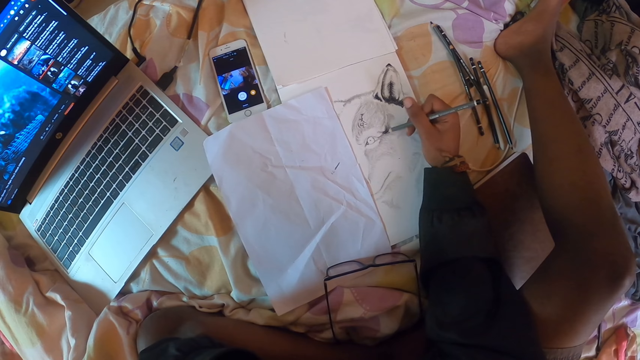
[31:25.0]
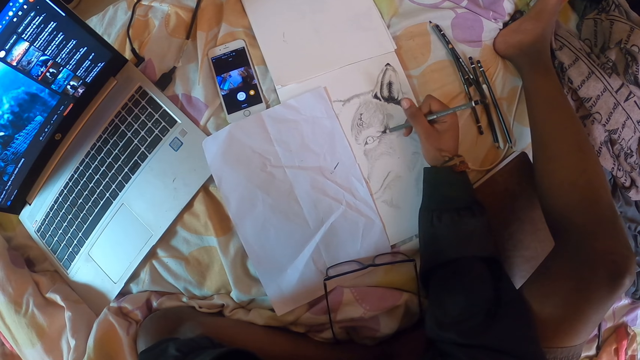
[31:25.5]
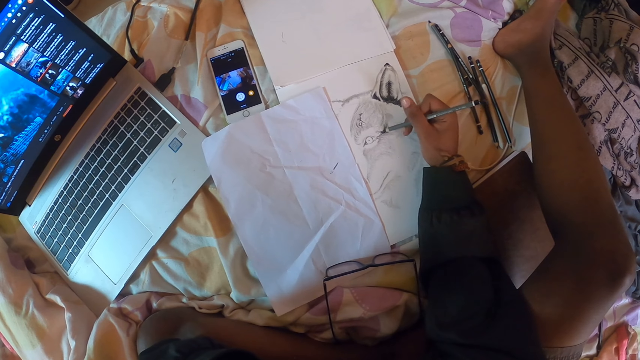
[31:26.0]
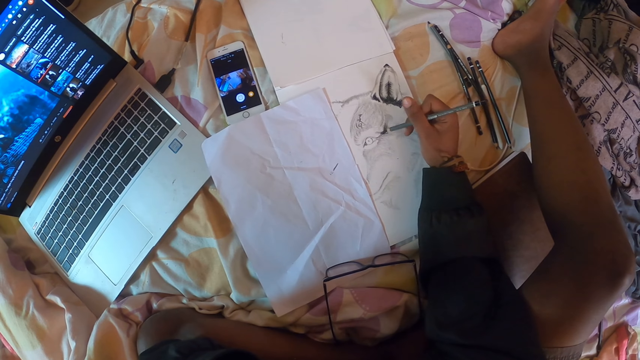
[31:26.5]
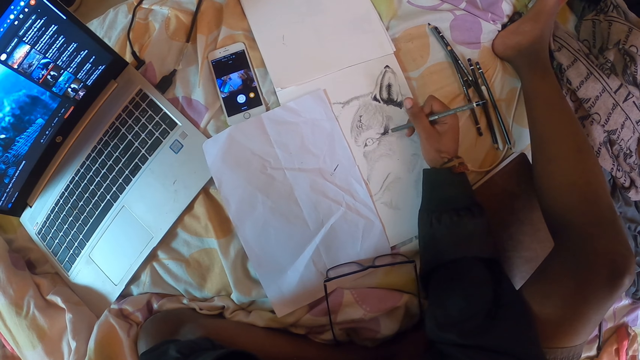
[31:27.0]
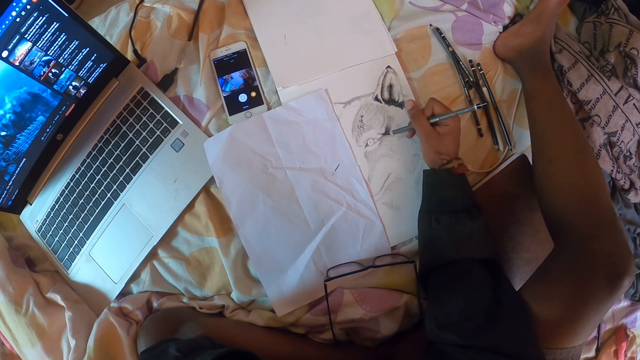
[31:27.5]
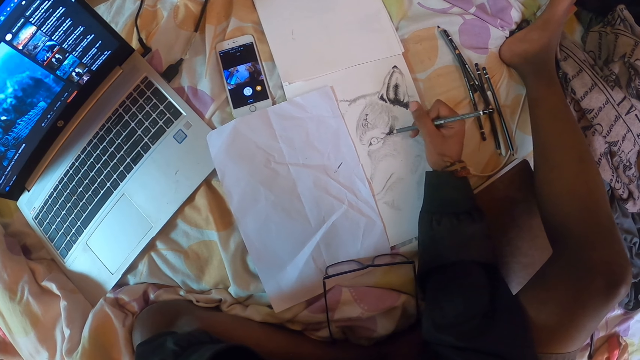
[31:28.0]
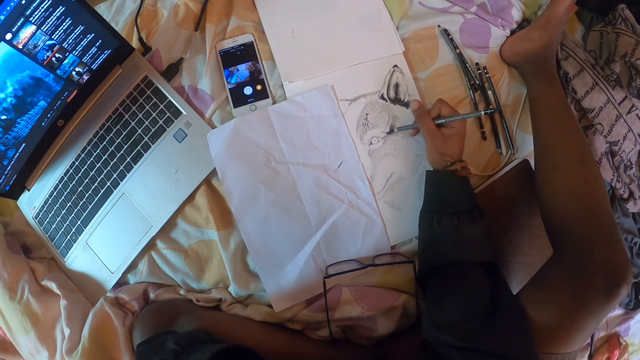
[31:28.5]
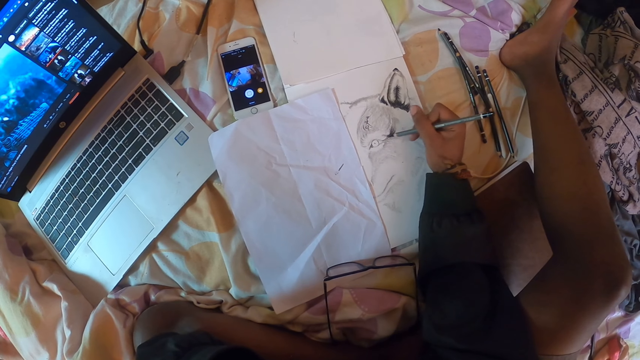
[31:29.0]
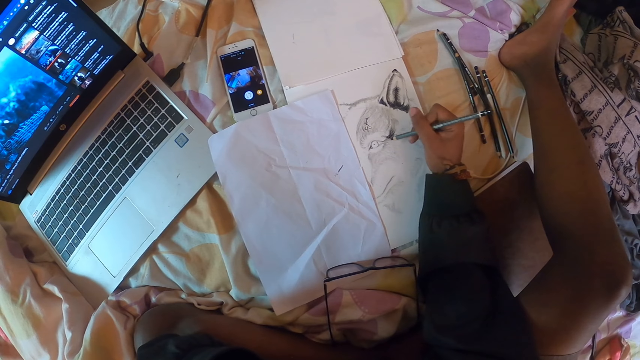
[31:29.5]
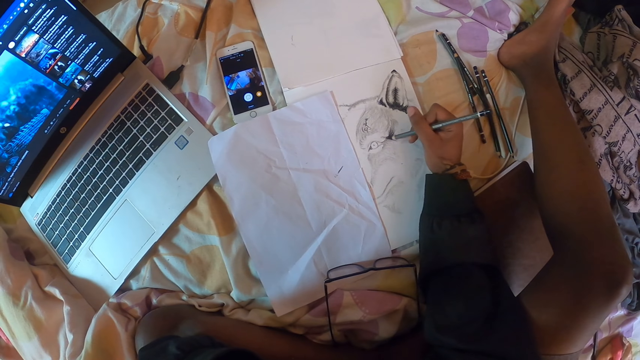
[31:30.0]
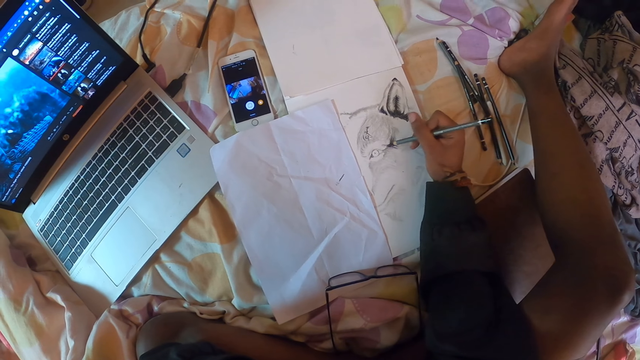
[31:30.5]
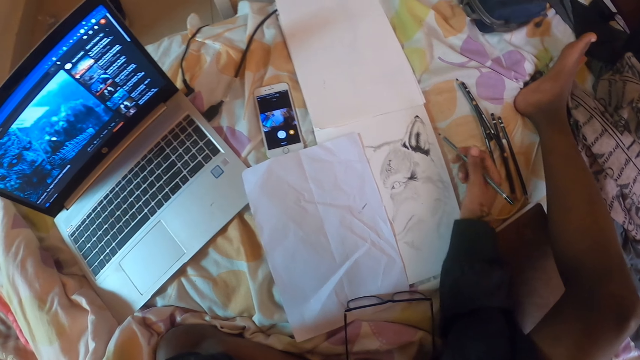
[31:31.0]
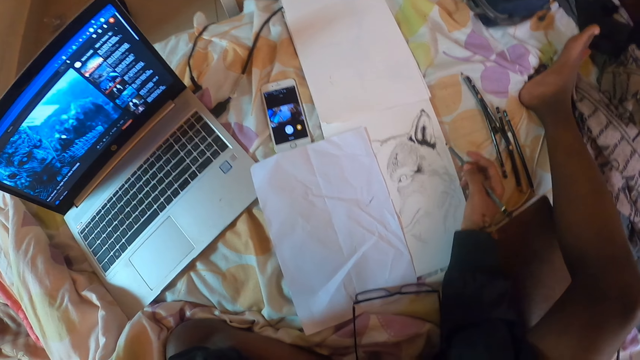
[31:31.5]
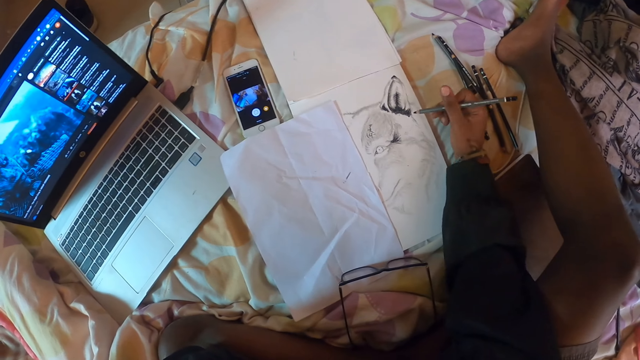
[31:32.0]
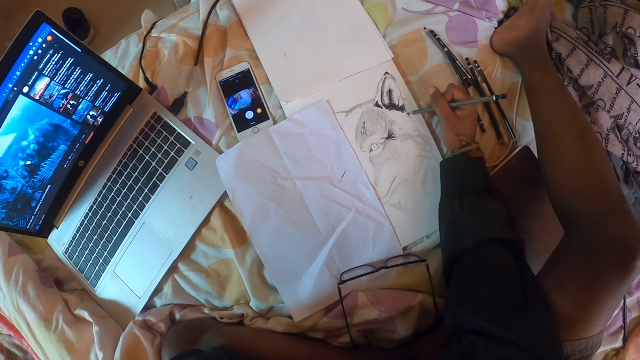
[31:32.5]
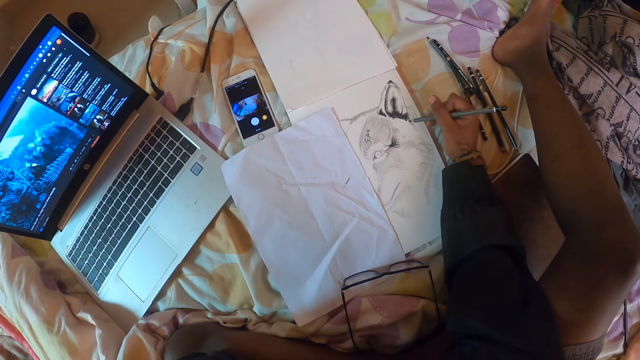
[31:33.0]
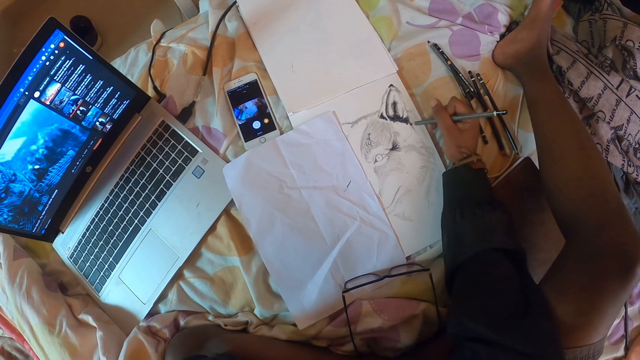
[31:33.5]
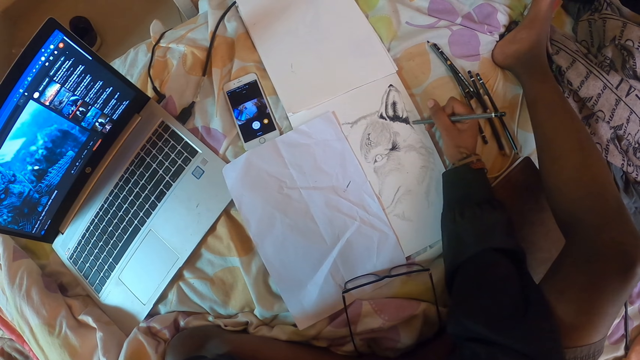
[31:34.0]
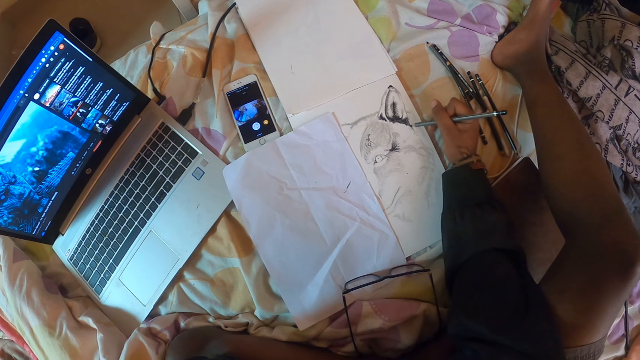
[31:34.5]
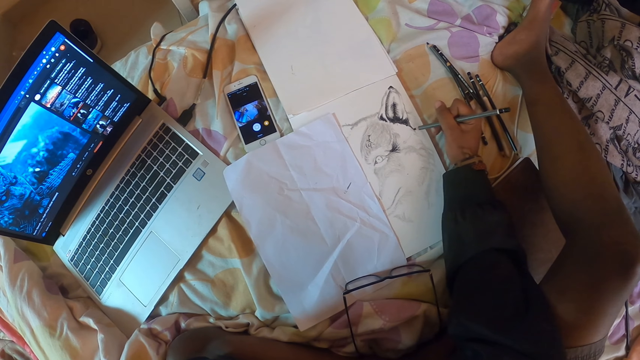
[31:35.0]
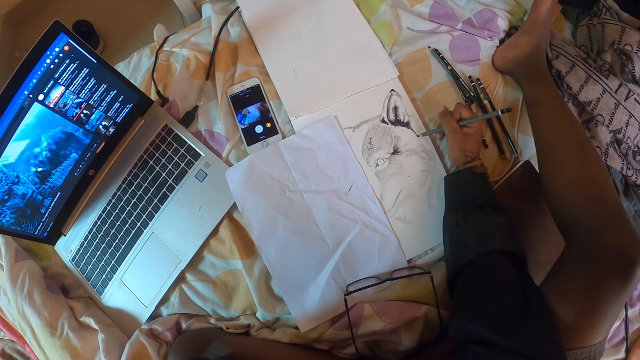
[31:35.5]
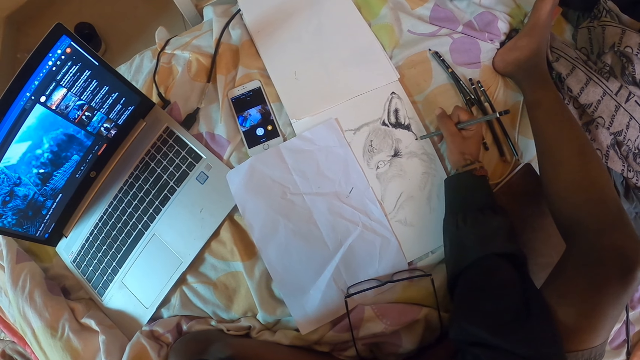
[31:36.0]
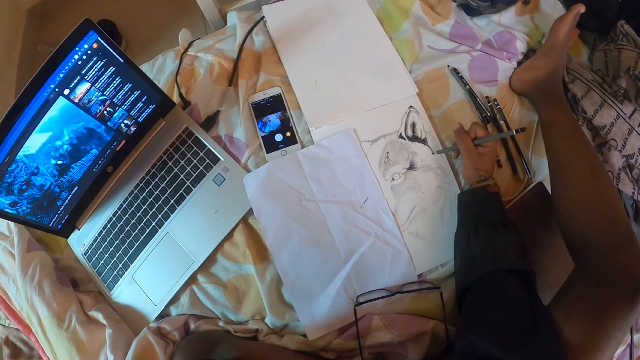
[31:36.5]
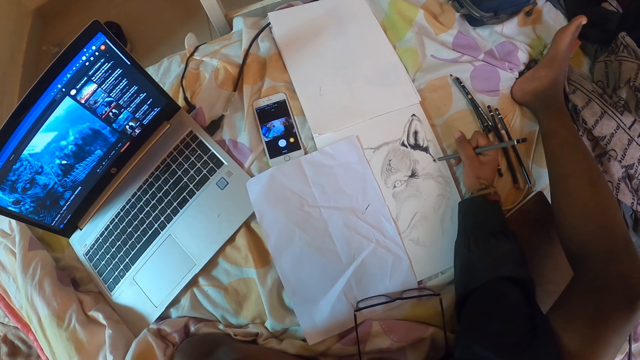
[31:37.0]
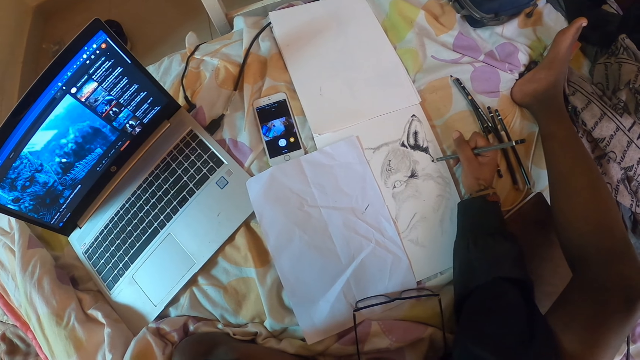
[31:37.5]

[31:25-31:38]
The camera wearer looks at the drawing. They draw on a paper with a pencil.

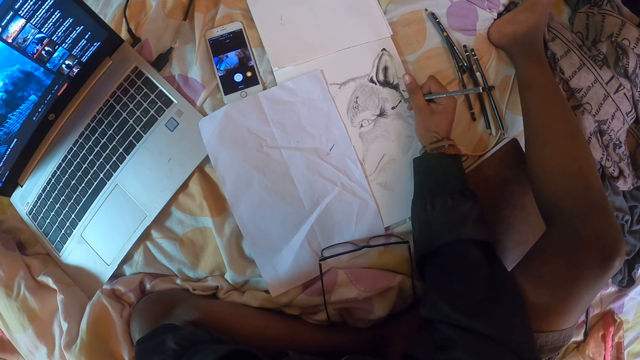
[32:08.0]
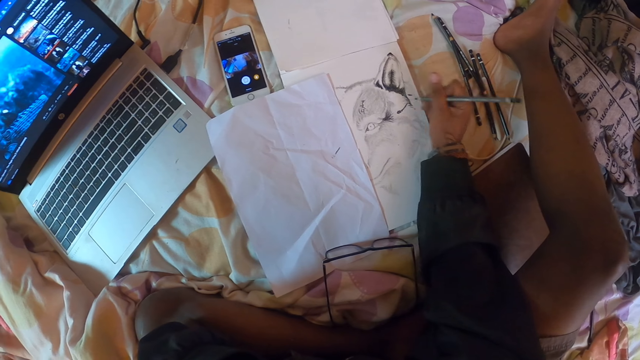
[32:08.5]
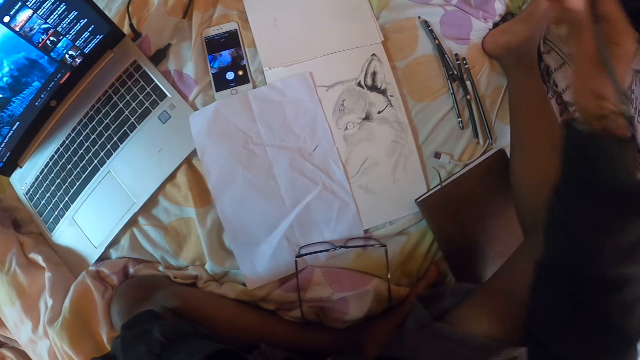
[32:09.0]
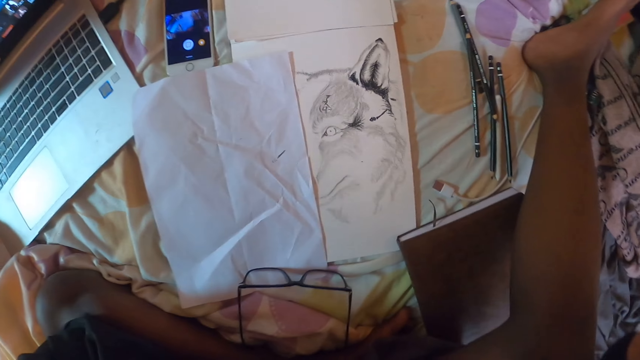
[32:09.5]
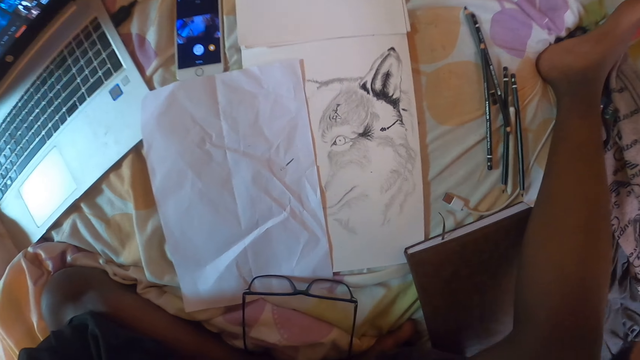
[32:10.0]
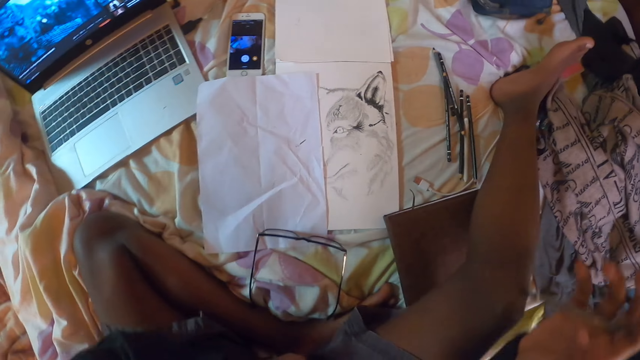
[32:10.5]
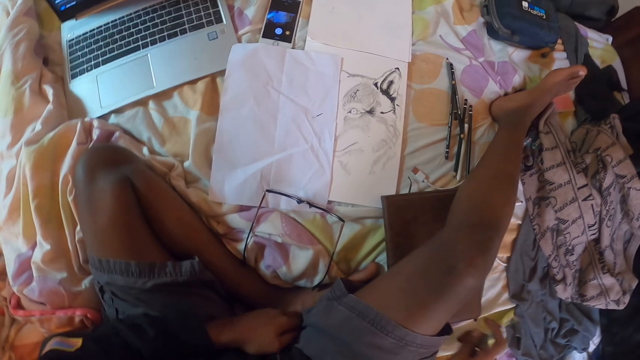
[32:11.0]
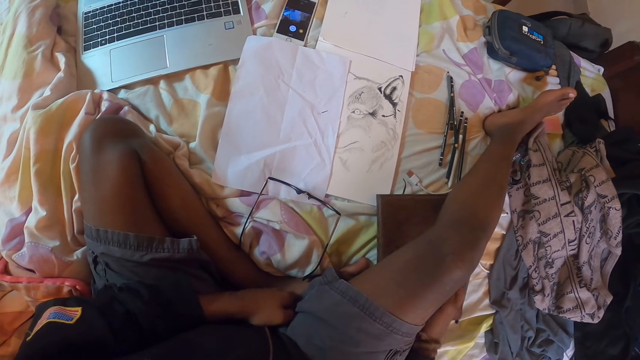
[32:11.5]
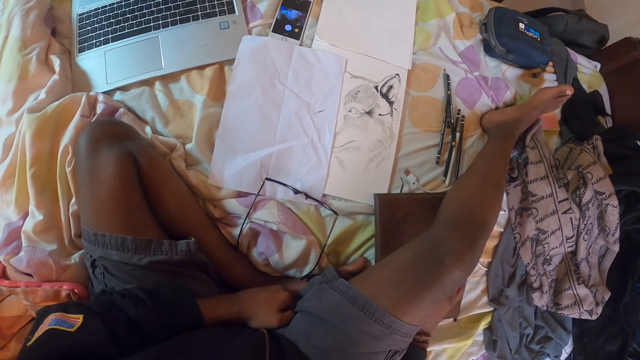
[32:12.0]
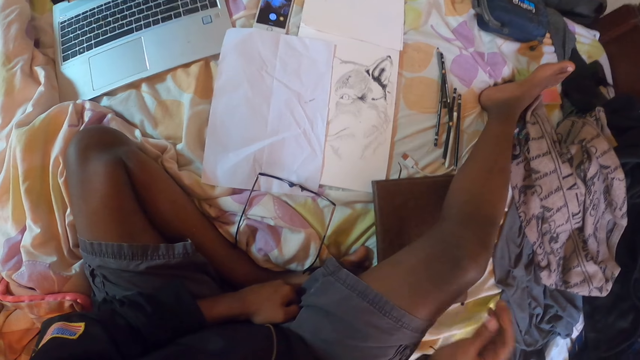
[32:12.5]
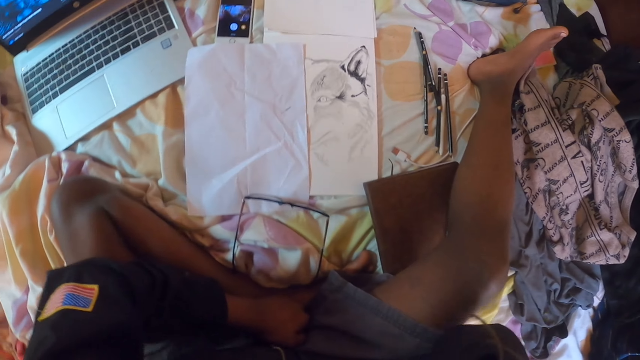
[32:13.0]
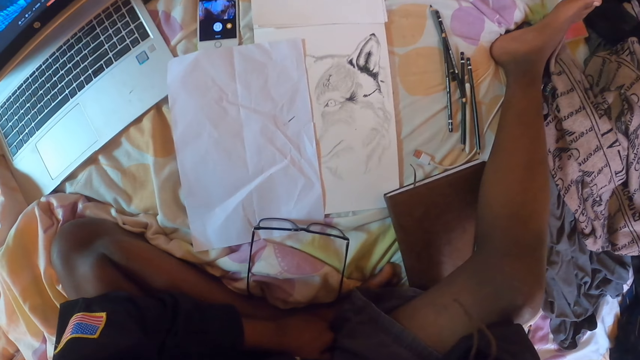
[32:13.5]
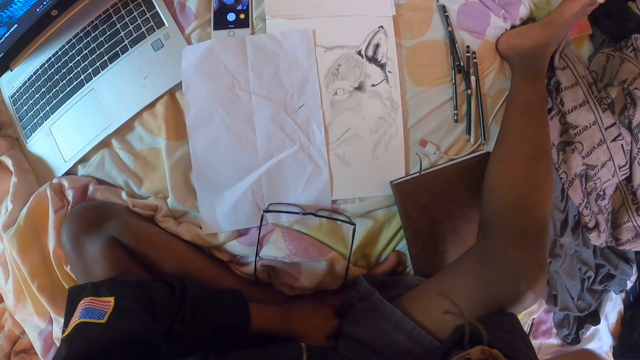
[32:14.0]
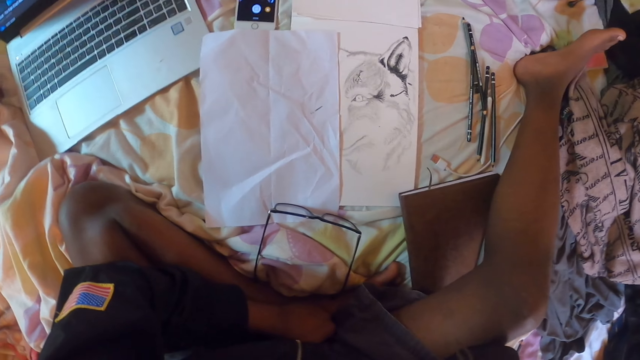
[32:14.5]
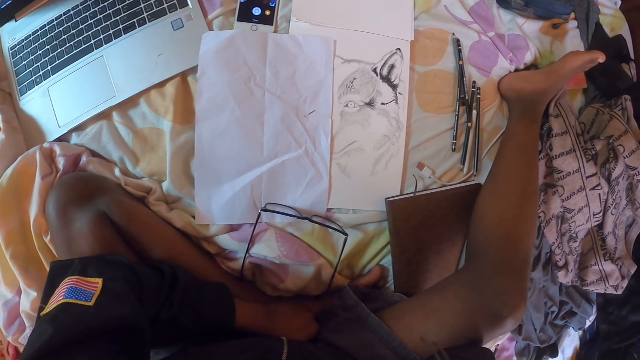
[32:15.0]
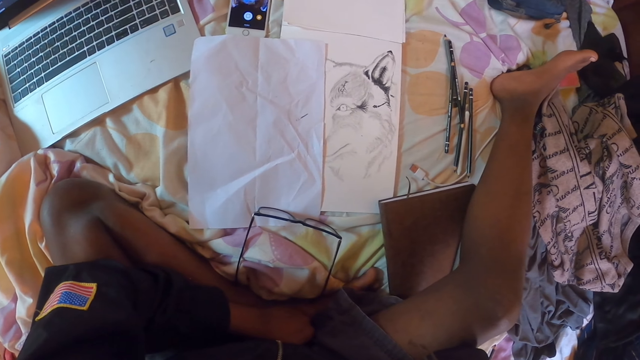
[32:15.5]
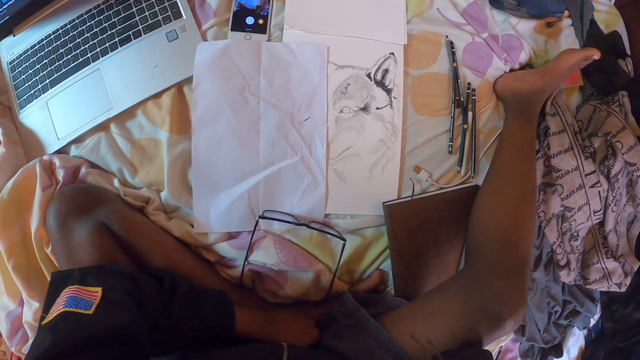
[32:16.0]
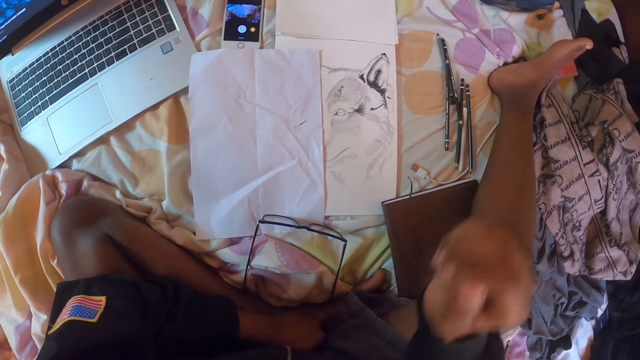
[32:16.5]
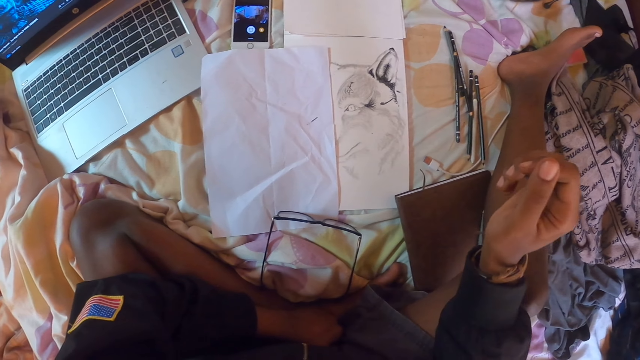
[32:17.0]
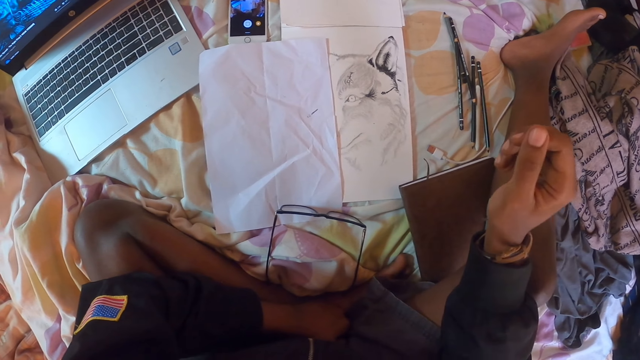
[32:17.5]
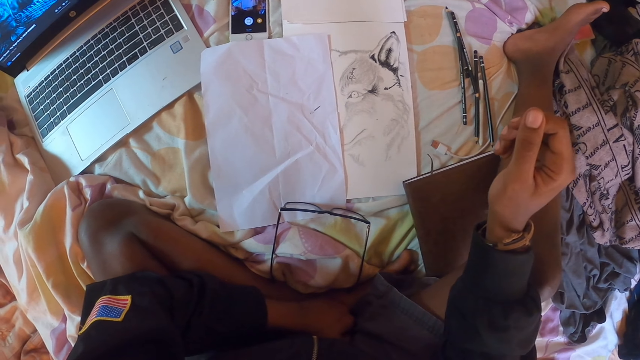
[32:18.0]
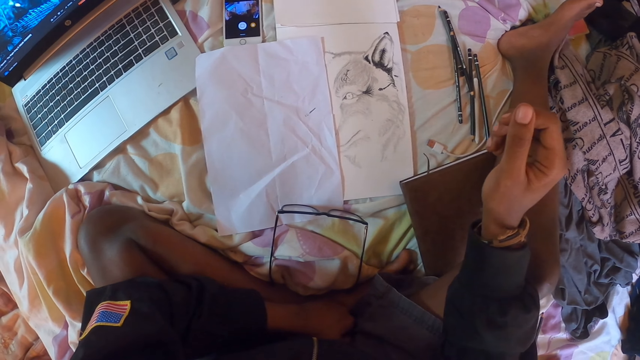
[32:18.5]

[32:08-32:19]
The camera wearer puts the pencil aside. They place a hand on the bedclothes. They look at the picture on the book.
